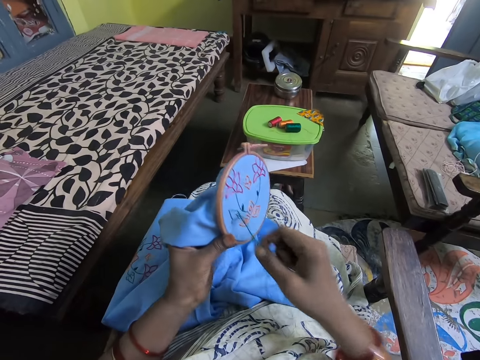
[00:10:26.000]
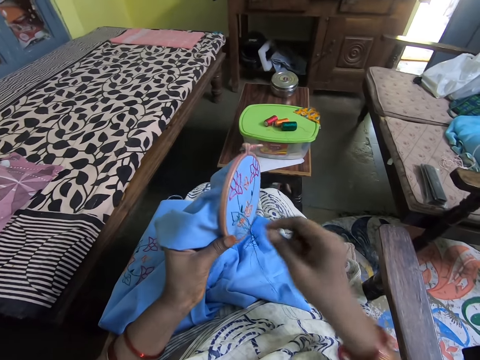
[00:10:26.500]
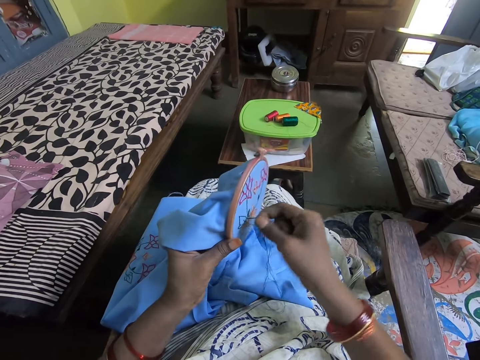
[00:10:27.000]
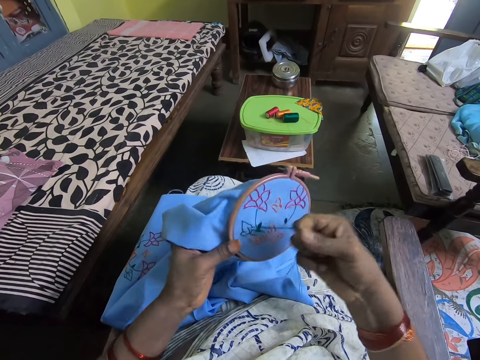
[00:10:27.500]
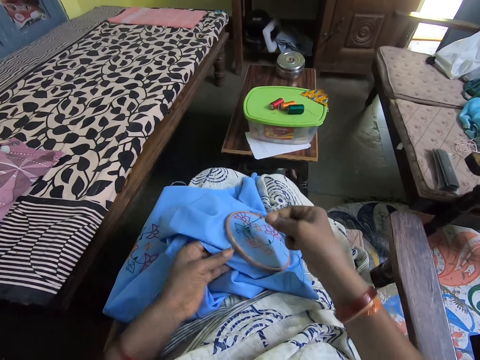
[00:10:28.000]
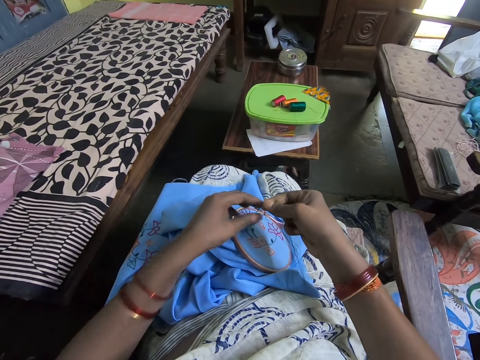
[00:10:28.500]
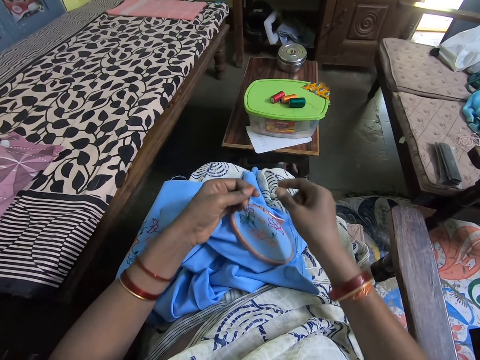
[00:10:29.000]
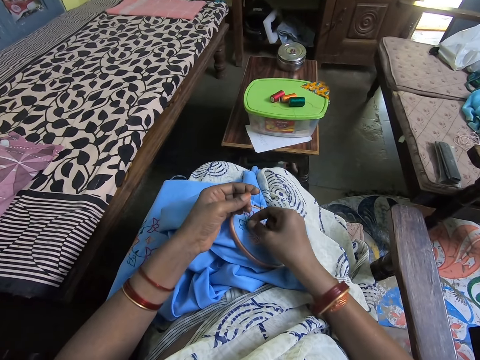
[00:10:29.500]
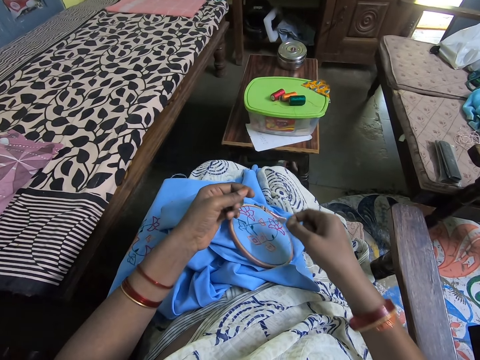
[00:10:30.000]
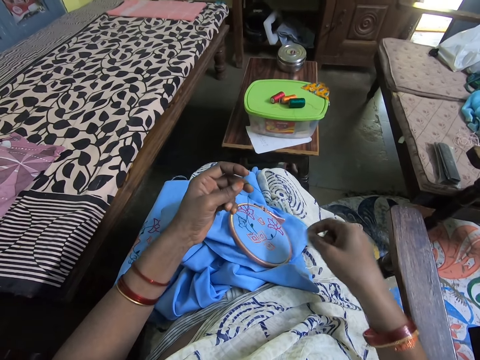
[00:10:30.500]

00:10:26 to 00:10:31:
The camera wearer aligns the thread.

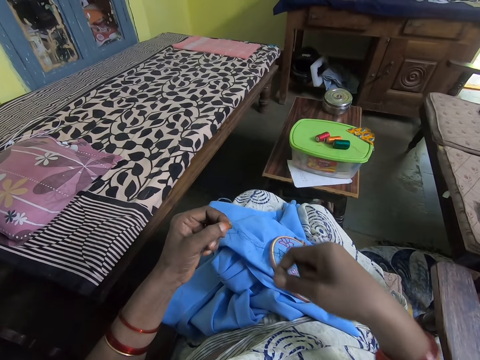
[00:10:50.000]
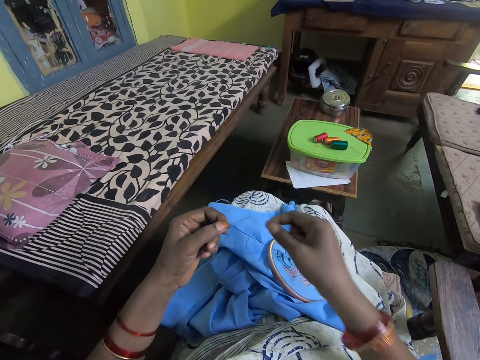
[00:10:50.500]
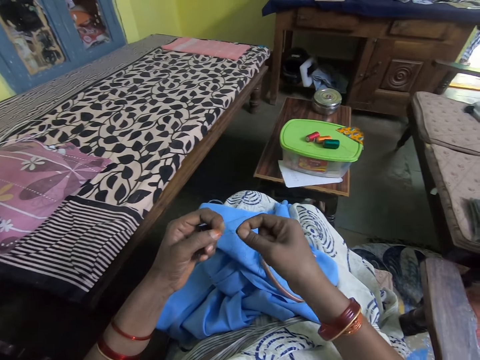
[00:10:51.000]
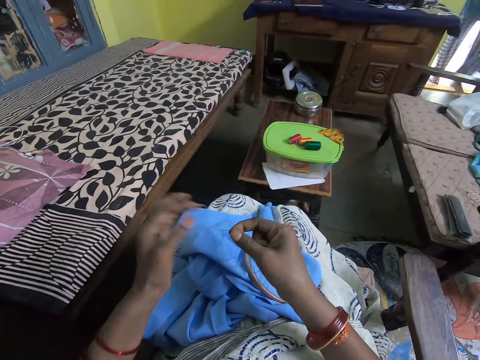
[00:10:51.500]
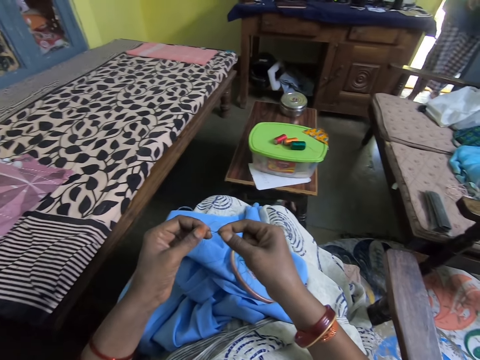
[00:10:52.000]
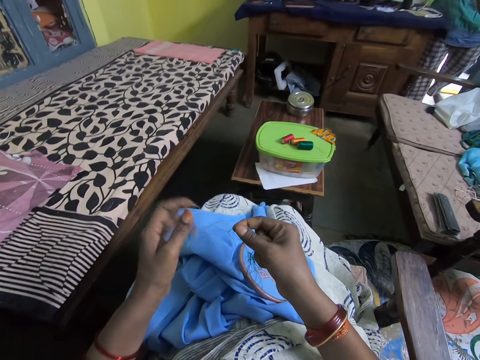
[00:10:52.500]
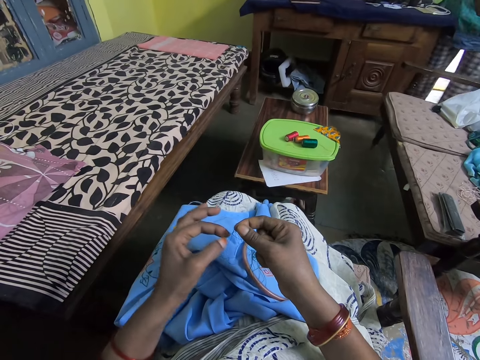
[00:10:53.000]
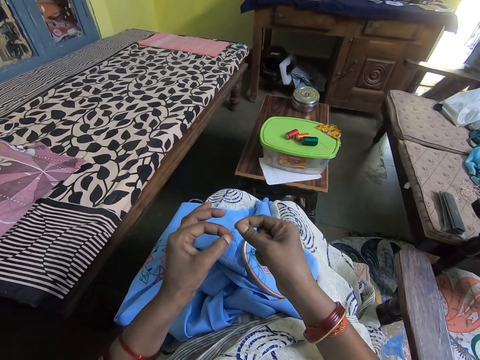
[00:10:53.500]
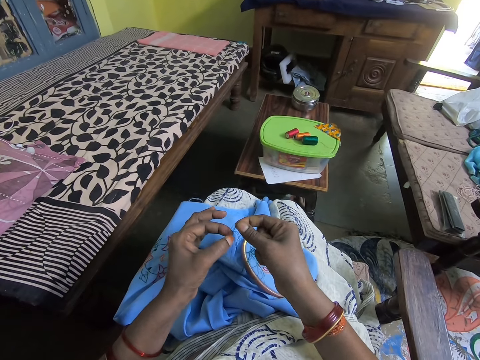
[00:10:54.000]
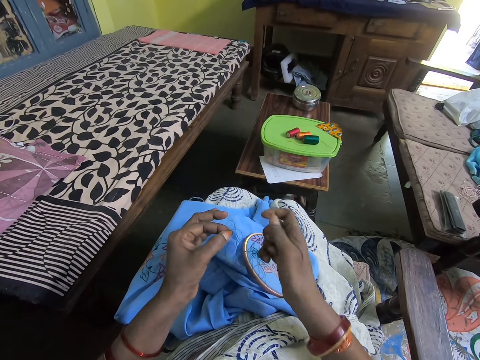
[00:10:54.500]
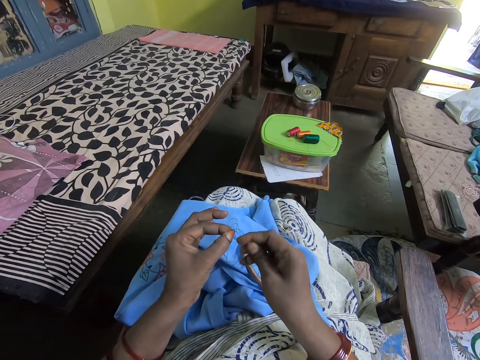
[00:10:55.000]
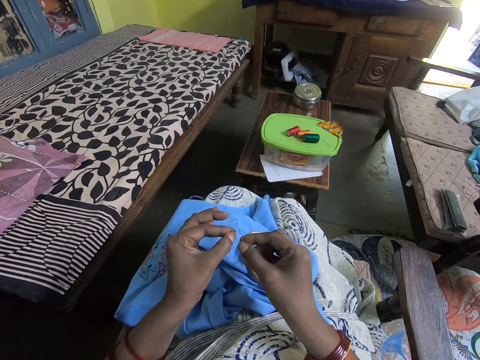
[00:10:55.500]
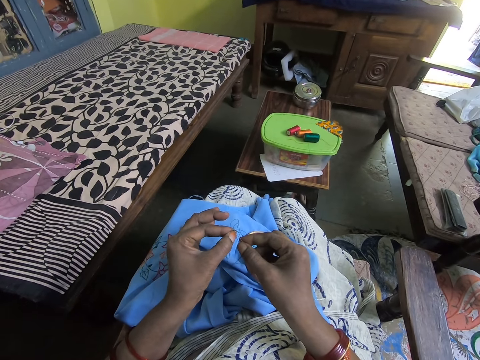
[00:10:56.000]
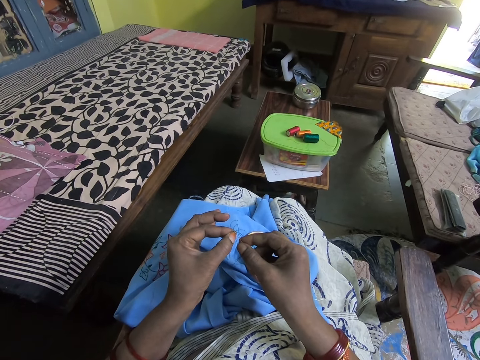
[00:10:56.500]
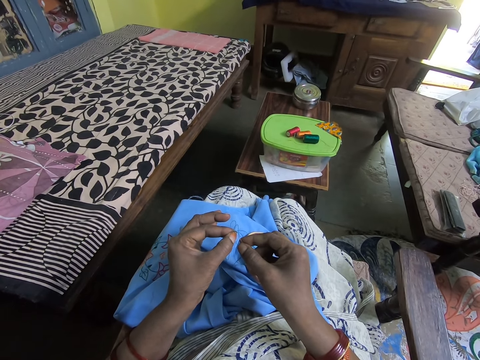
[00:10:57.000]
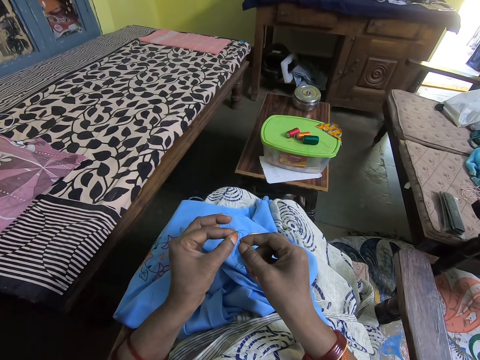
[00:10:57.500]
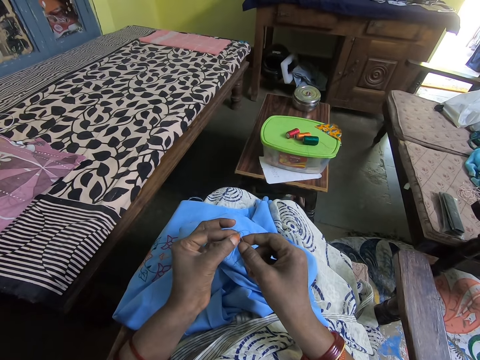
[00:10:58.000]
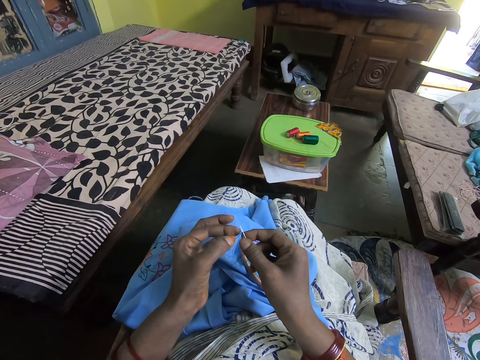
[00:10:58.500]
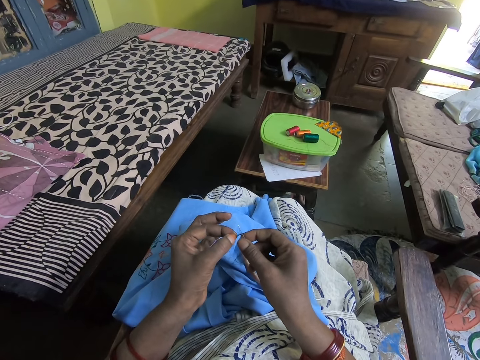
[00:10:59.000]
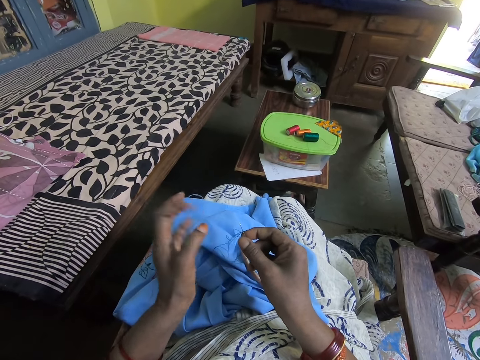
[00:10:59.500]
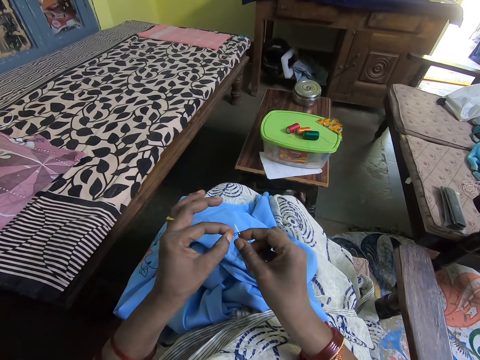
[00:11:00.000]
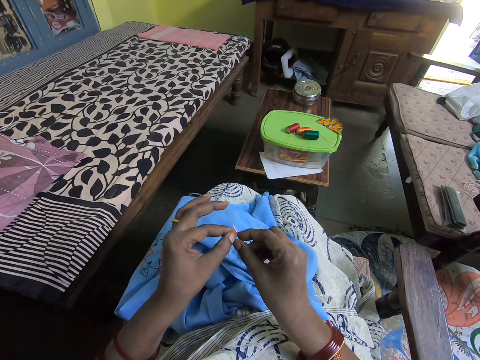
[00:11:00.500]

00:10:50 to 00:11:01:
The camera wearer talks in the room. They put polyester yarn in the sewing needle.

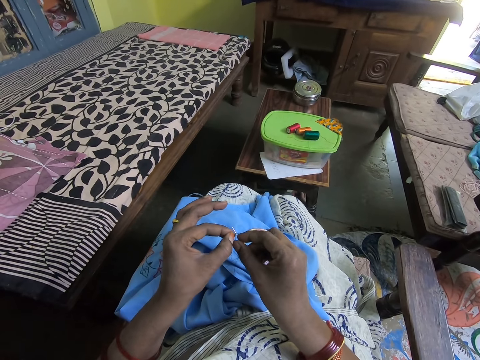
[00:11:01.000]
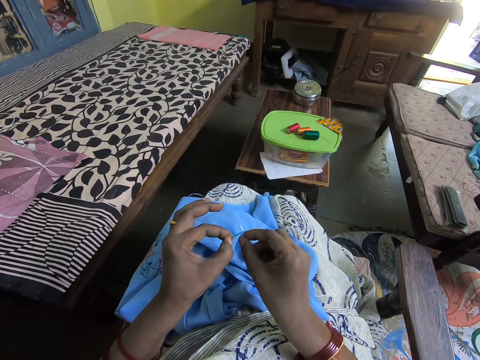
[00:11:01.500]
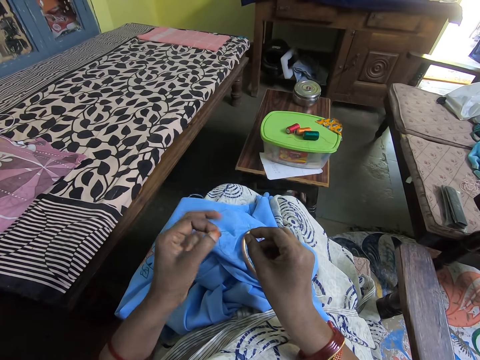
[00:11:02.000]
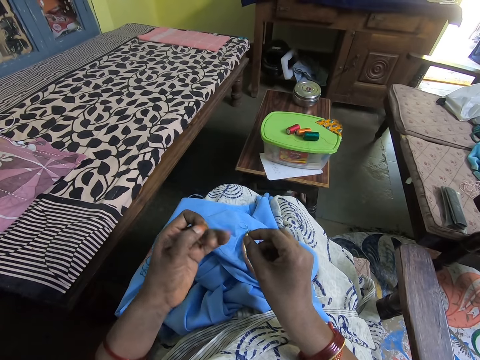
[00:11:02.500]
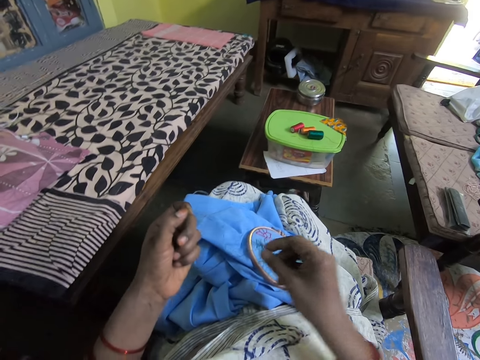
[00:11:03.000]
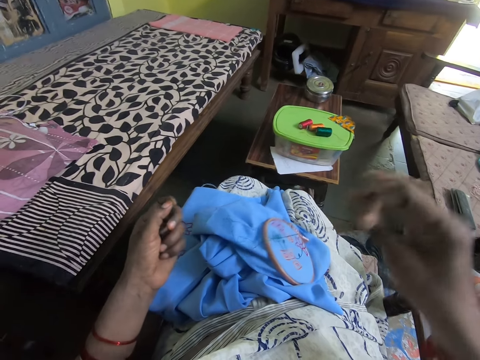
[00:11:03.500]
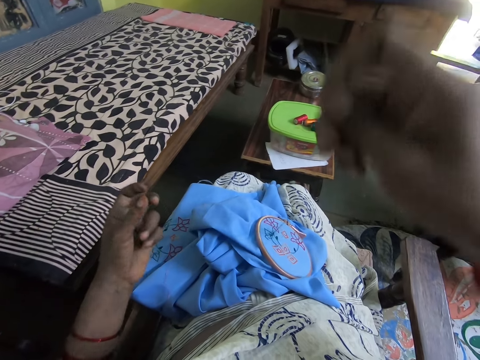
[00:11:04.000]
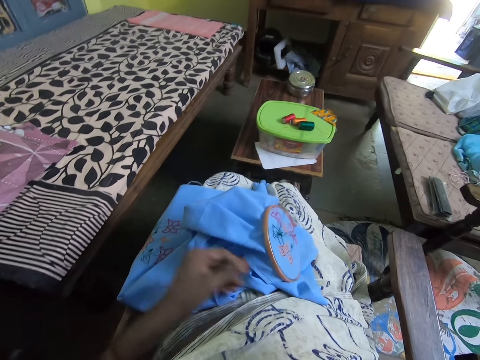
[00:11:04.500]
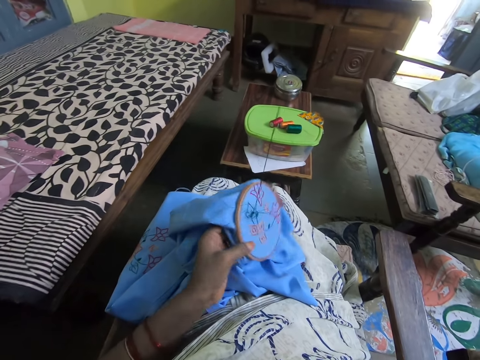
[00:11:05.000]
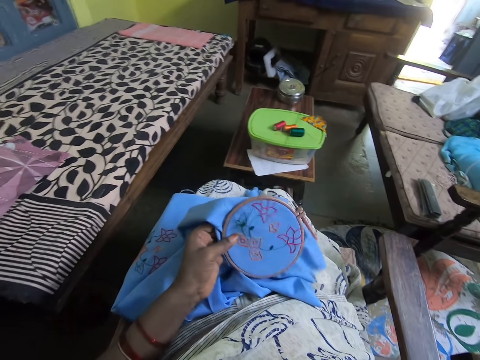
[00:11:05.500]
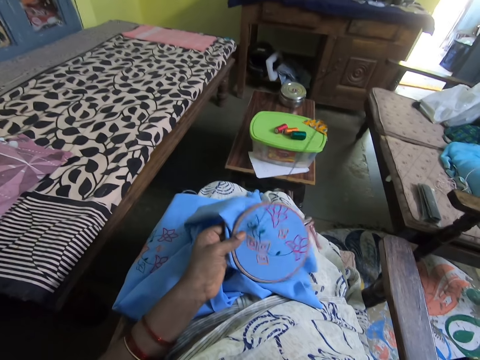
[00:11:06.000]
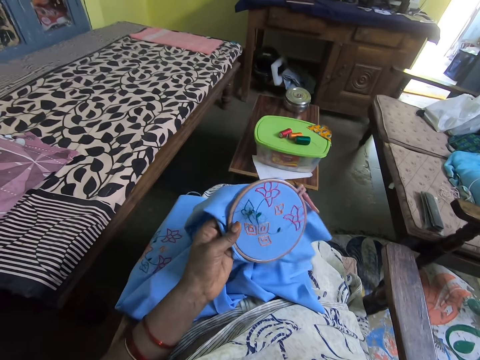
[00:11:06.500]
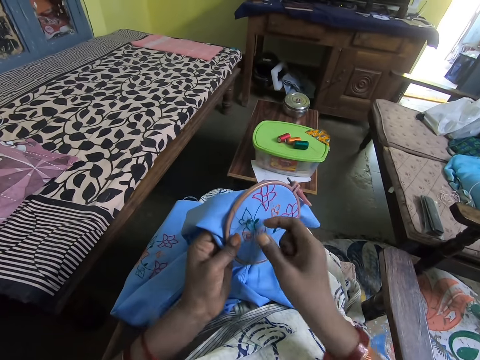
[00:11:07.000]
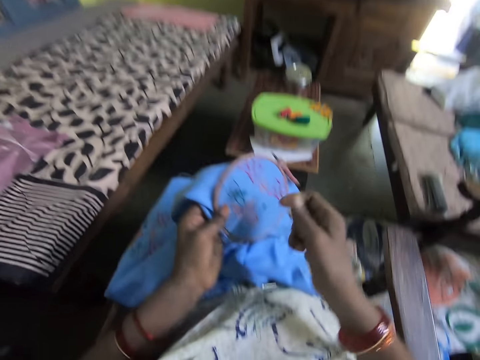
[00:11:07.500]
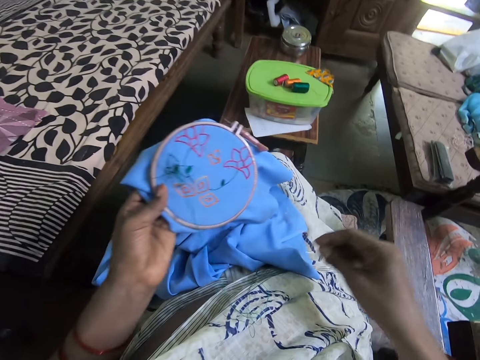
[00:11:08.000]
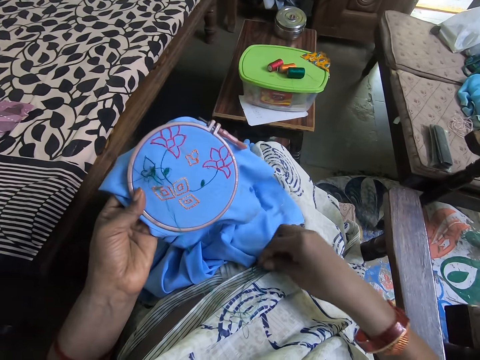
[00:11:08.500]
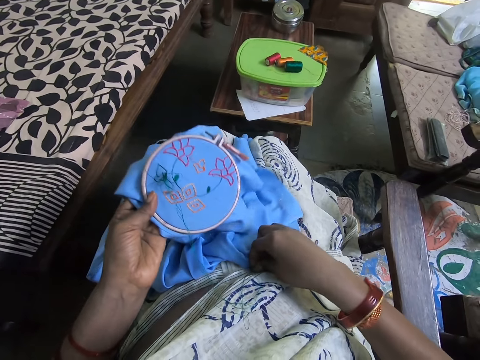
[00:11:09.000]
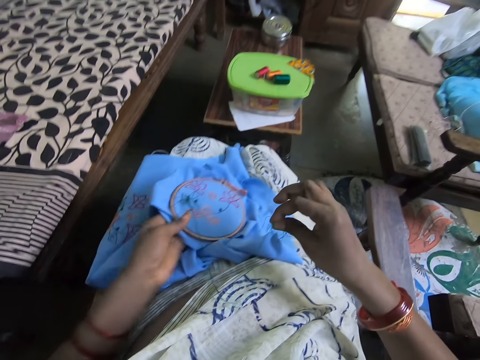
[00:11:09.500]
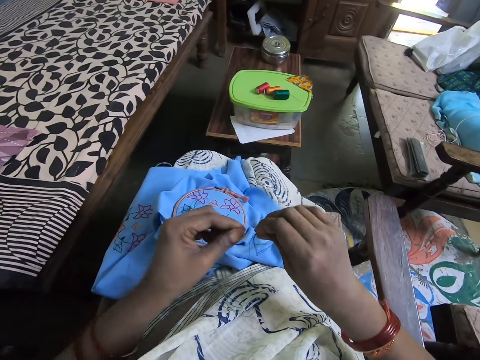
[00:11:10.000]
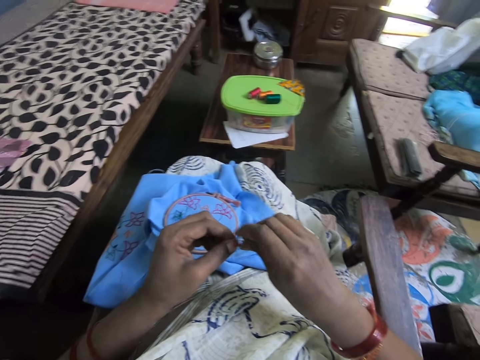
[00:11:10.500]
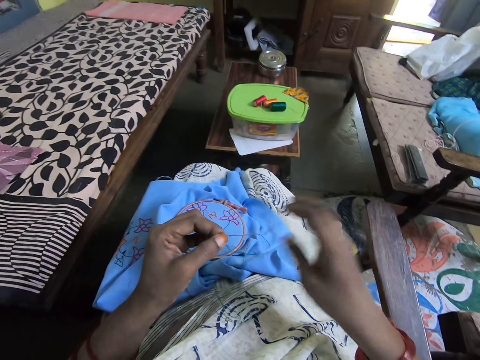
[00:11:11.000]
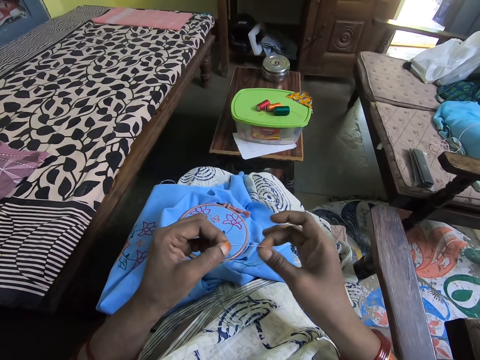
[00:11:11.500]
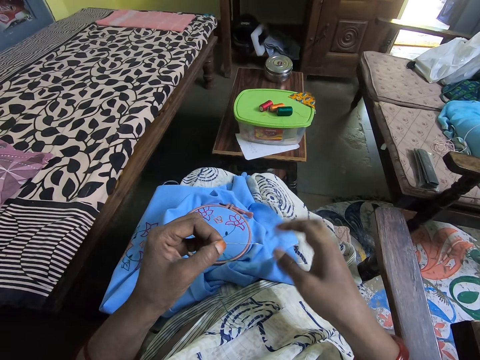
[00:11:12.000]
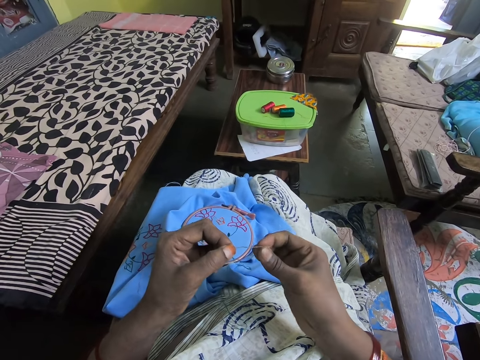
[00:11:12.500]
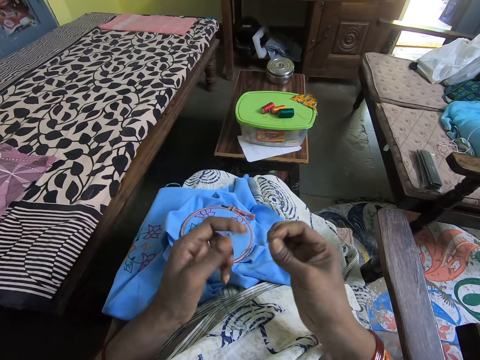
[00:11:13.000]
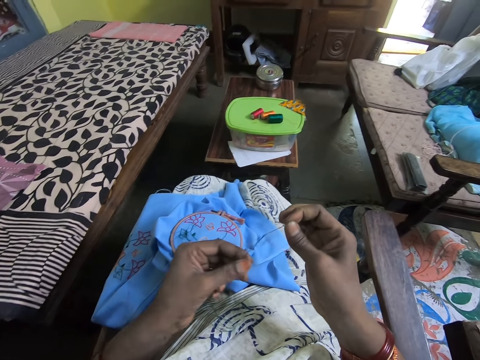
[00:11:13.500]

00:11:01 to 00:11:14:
The camera wearer straightens polyester yarn. They hold the garment and talk in the room. They pick up the needle. They align the thread.
